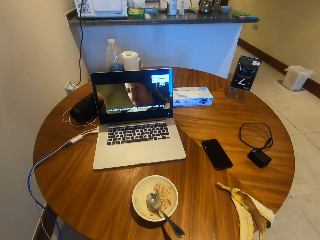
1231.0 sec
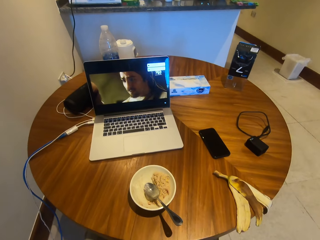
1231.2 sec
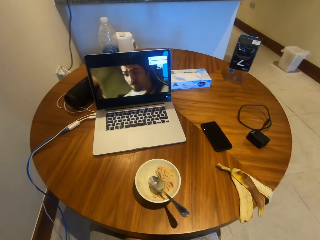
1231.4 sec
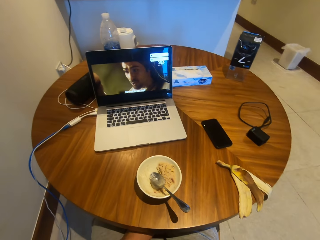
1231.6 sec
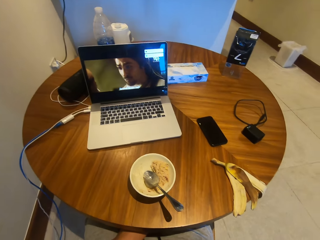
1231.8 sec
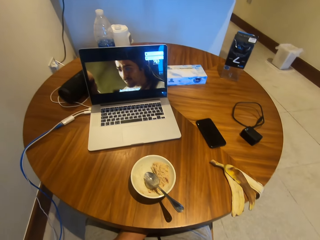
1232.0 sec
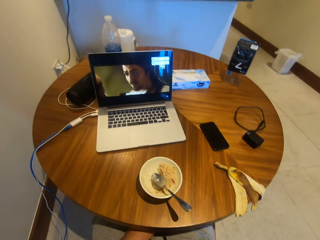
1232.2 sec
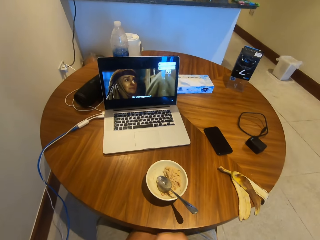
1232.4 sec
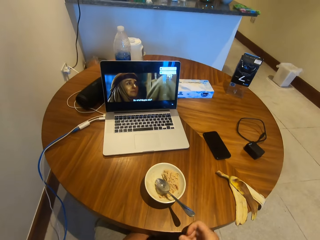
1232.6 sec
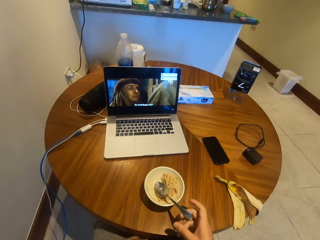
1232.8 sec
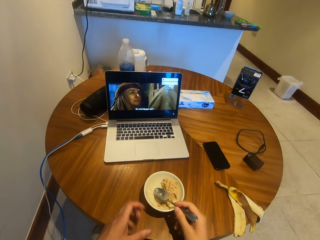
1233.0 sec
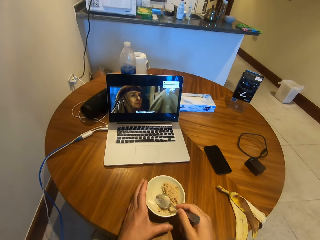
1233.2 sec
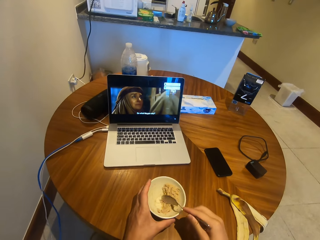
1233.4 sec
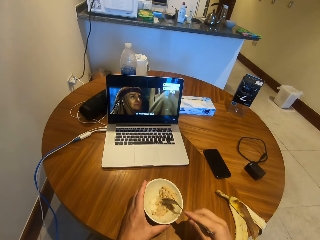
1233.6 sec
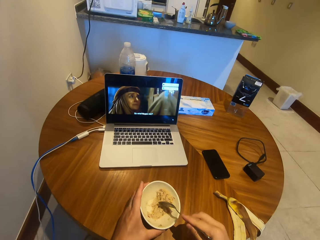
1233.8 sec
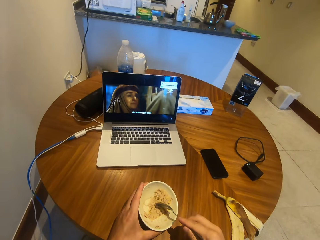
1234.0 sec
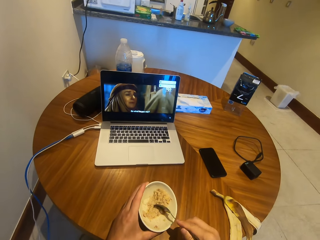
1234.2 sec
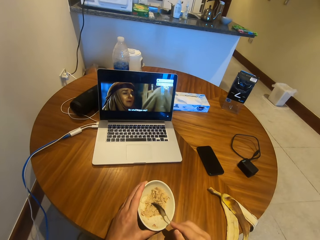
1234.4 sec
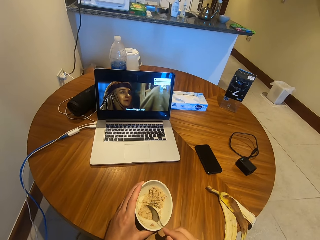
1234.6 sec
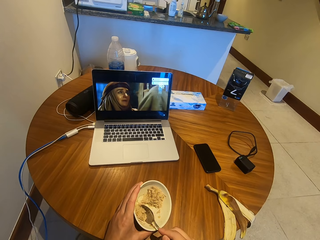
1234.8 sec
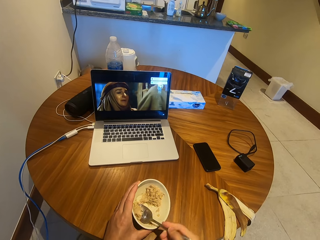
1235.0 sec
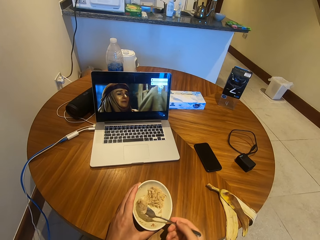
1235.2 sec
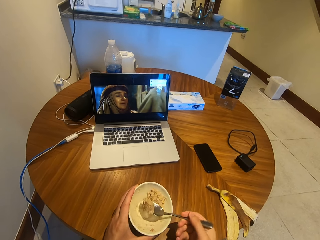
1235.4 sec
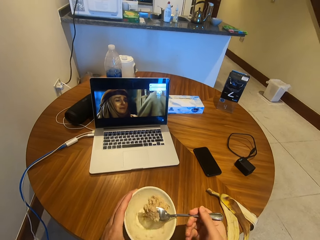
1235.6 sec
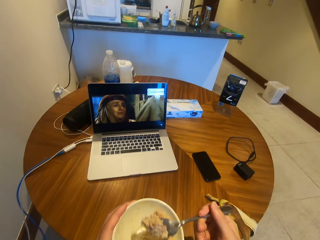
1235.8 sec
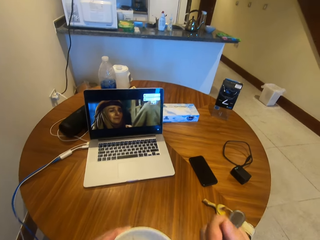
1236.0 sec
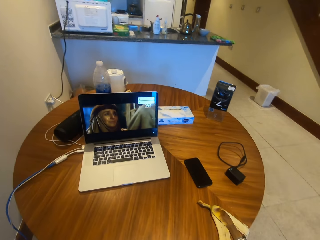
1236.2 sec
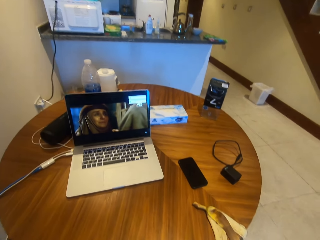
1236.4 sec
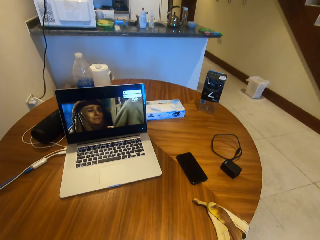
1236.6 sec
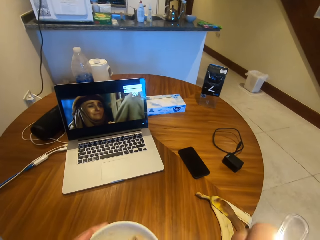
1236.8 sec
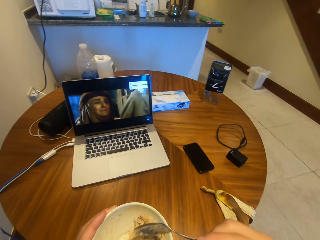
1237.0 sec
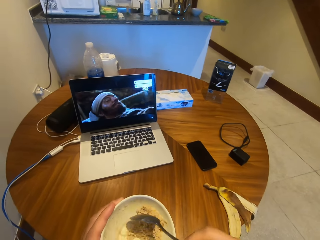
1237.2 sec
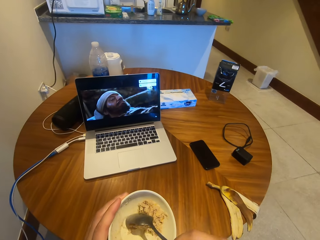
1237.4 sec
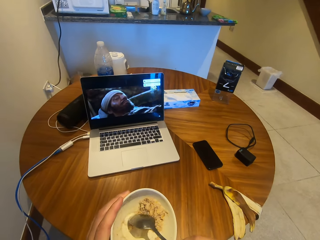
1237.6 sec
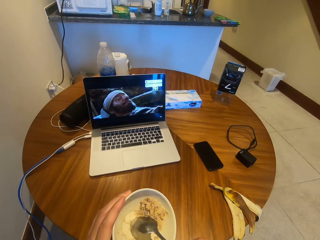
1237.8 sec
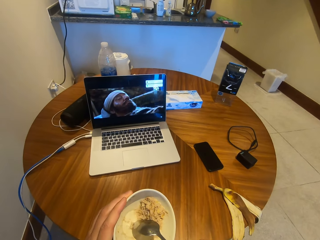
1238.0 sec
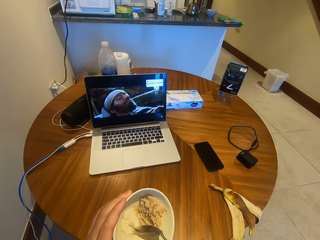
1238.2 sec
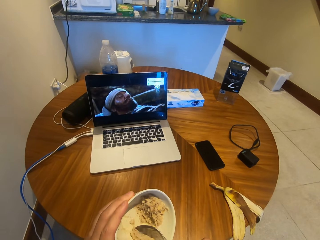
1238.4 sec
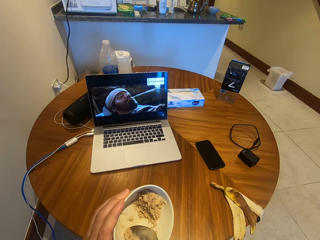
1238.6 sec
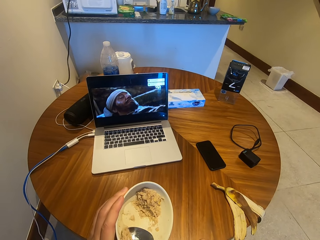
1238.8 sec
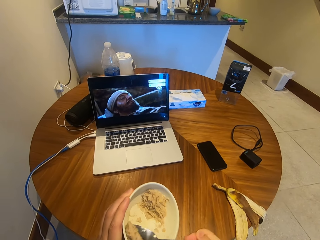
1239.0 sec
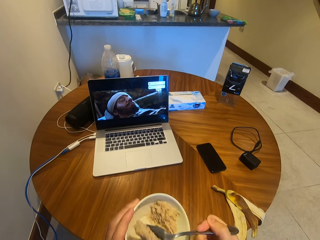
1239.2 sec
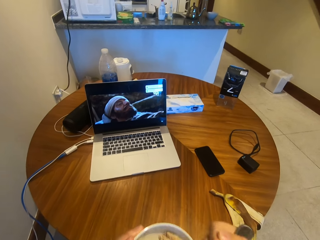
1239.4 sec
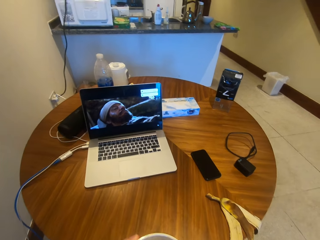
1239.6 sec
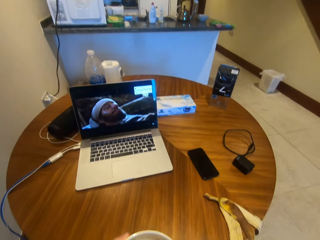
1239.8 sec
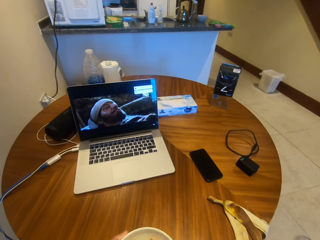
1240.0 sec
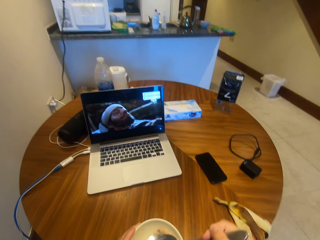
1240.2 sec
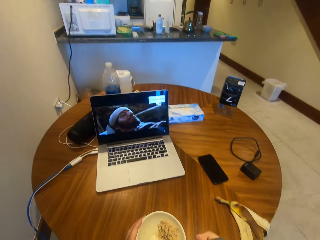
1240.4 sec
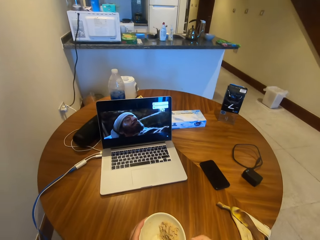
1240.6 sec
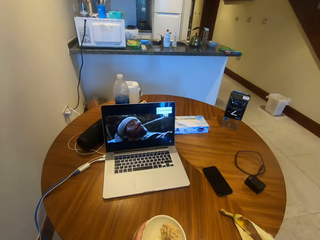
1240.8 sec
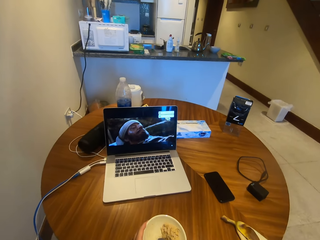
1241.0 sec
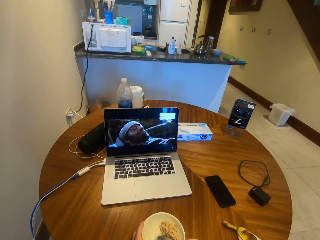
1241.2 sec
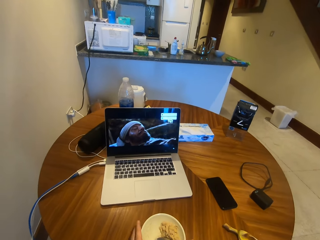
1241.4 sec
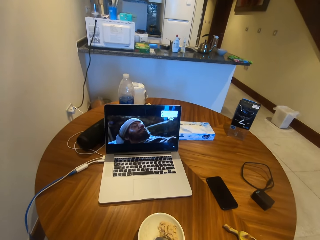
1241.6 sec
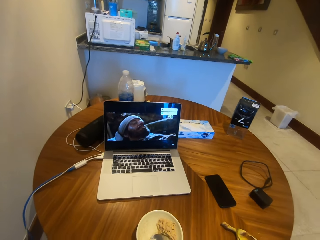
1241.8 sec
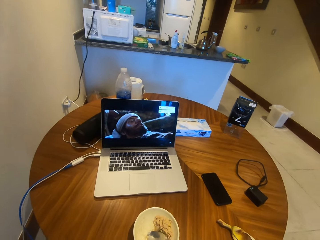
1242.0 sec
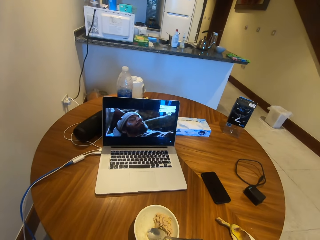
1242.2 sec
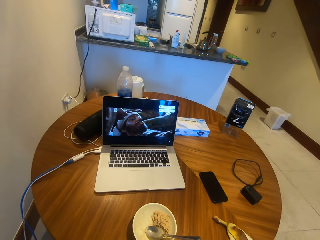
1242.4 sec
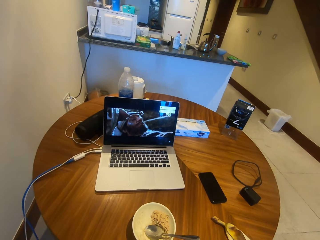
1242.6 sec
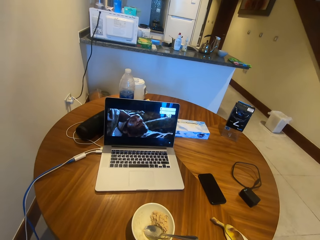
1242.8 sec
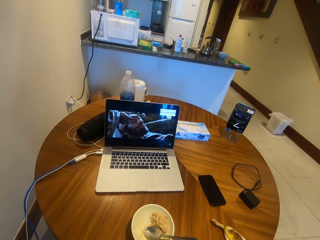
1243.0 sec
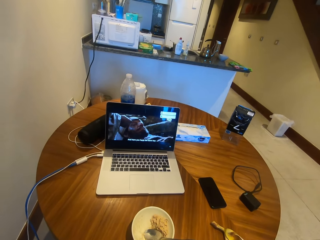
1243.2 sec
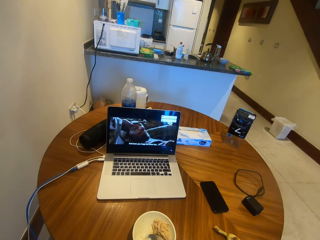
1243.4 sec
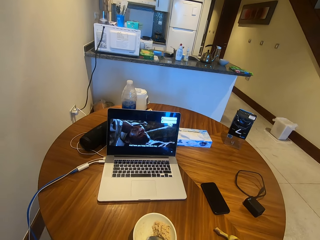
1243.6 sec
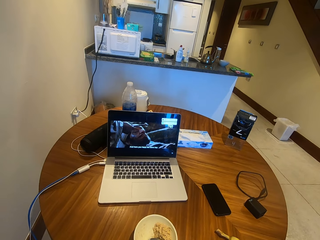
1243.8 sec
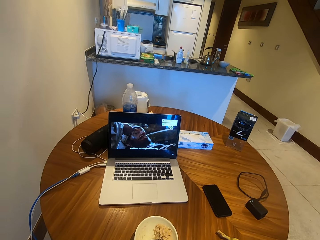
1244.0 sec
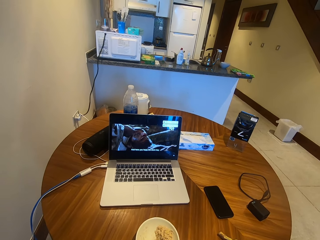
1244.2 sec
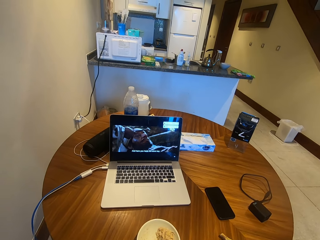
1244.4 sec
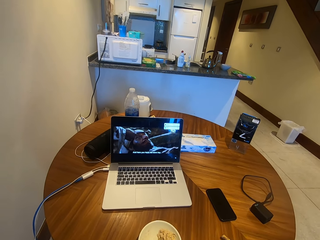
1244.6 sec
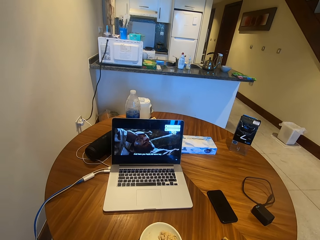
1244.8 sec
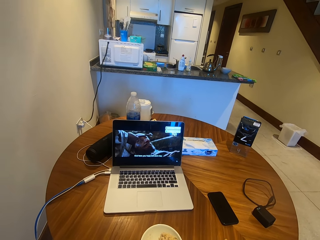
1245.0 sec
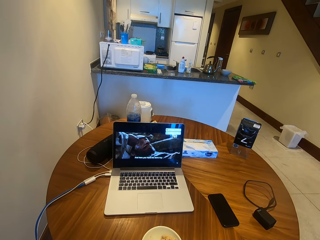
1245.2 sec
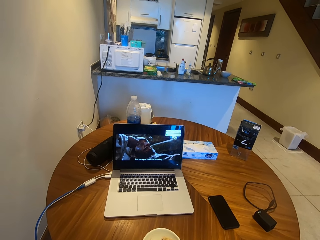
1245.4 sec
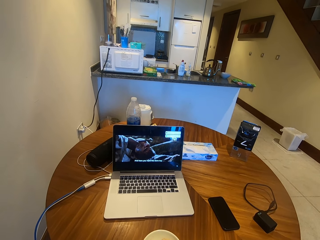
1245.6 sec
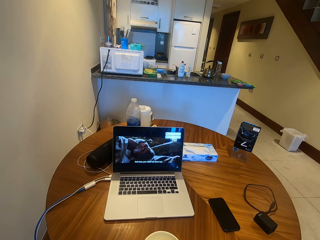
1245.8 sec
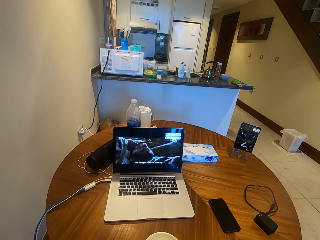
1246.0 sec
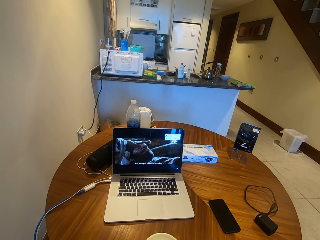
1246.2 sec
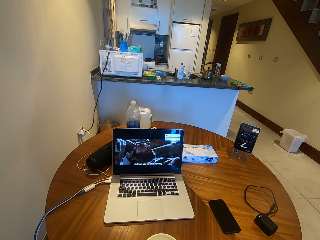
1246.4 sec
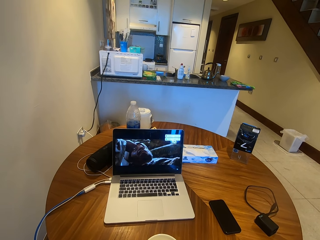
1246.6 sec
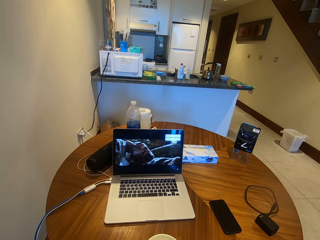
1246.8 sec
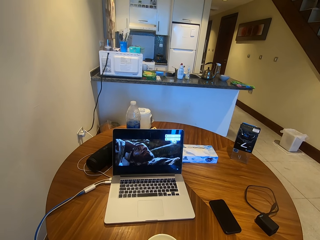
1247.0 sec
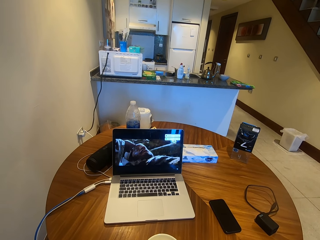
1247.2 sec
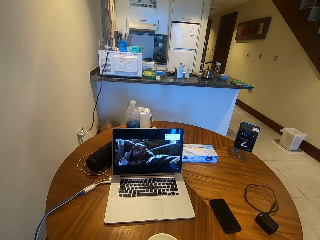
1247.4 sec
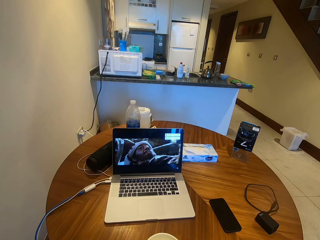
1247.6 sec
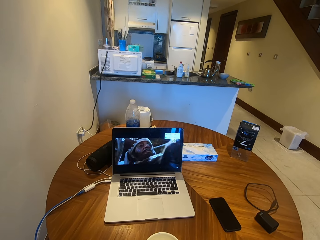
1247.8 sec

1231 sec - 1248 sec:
The camera wearer moves a hand. They pick up the spoon. They scoop food from the plate. They move the spoon. They move the plate. They eat the food. They move the plate. They move the spoon. They scoop food from the plate. They move the spoon. They eat the food. They place the plate on the table. They put down the spoon. They move their hands. They watch a movie from the laptop.

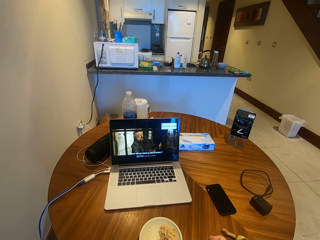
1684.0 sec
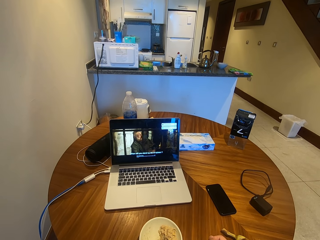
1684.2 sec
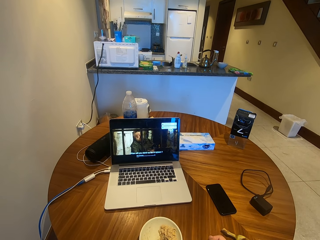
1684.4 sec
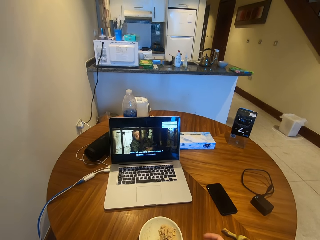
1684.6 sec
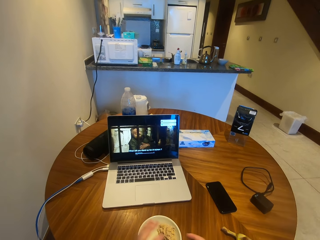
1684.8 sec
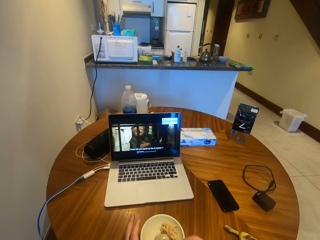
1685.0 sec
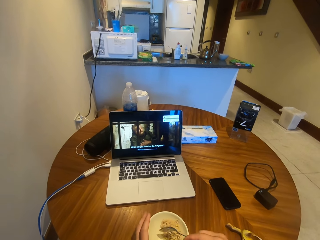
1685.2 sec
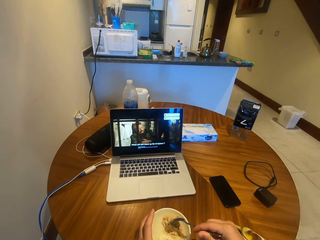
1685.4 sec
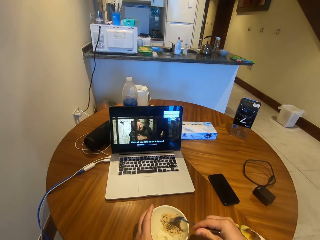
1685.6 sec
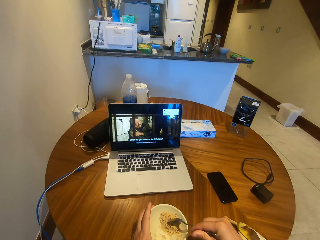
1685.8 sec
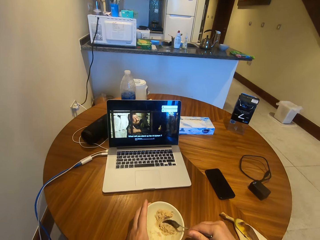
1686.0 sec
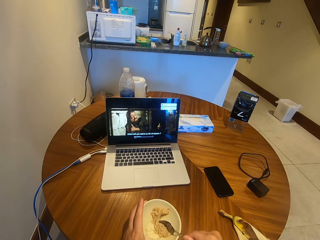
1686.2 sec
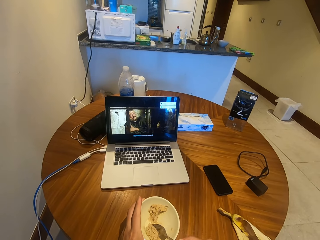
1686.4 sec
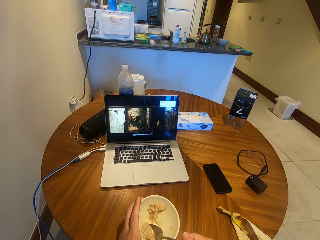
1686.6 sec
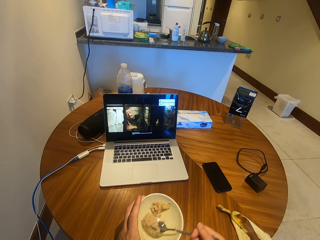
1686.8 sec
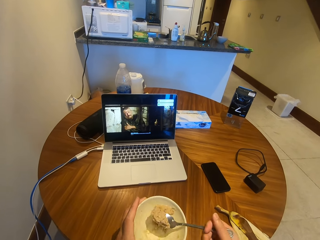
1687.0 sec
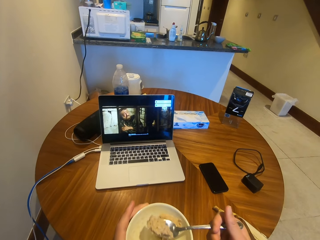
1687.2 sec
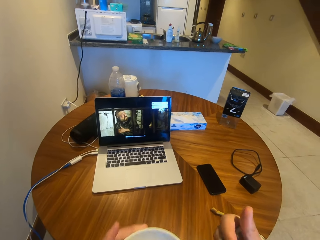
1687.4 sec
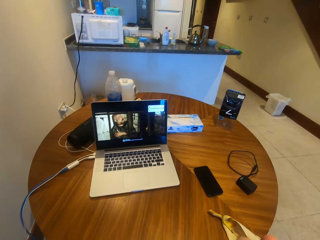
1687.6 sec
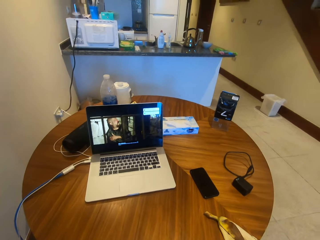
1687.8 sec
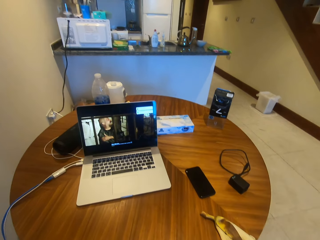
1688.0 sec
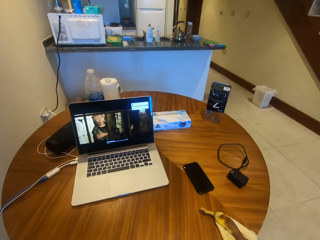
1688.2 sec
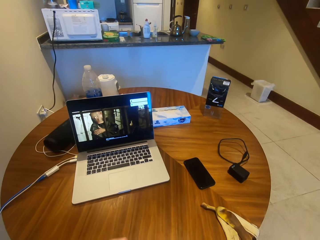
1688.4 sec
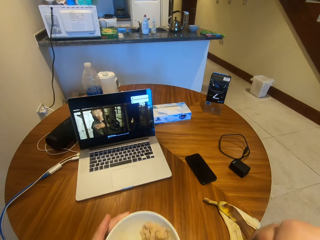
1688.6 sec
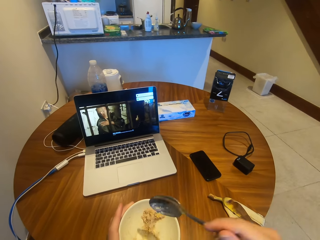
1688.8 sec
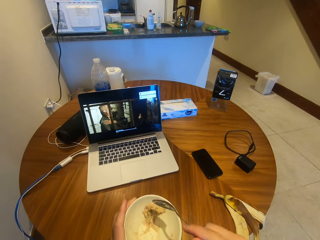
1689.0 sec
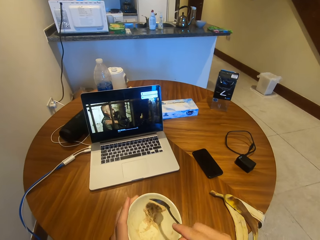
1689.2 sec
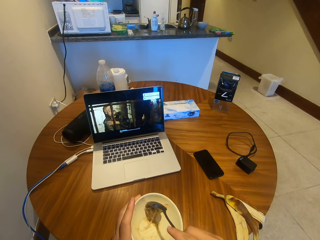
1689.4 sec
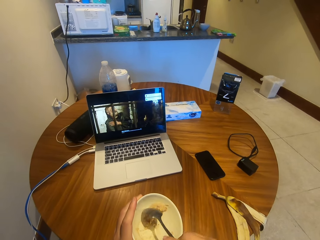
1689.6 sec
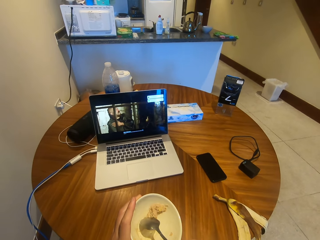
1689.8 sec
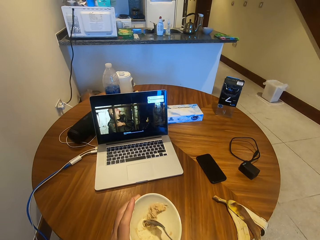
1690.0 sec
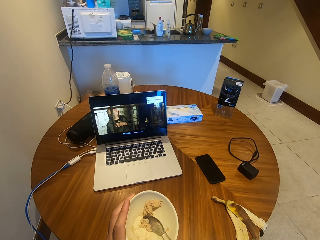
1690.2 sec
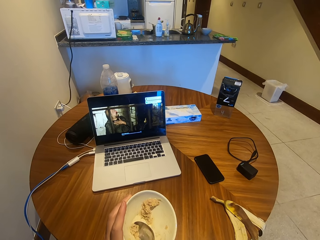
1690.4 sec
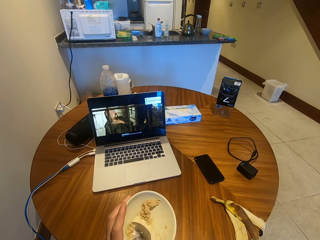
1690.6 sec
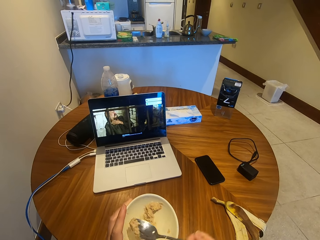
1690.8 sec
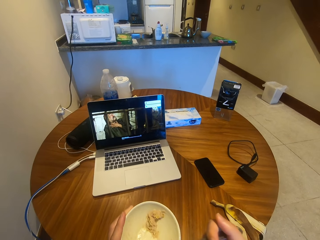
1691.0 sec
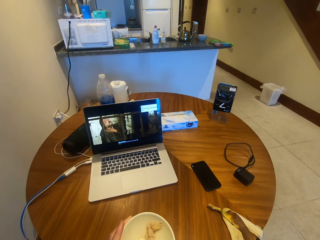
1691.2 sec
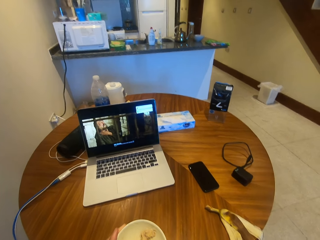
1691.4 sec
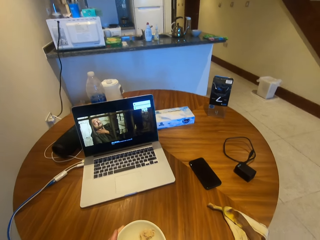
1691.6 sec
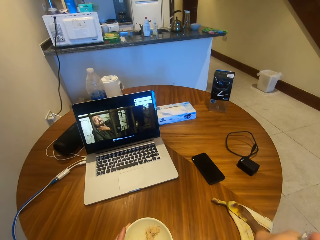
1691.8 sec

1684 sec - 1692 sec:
The camera wearer scoops the food with the spoon. They eat the cereals. They scoop the food with the spoon.
